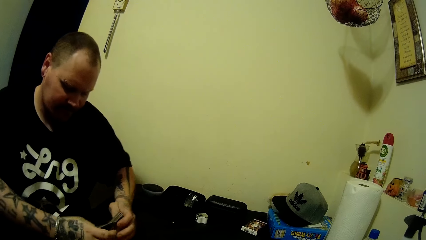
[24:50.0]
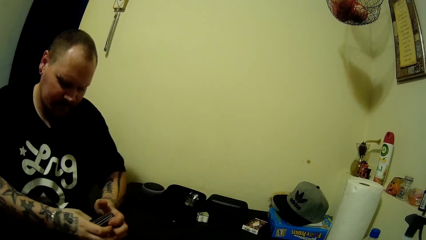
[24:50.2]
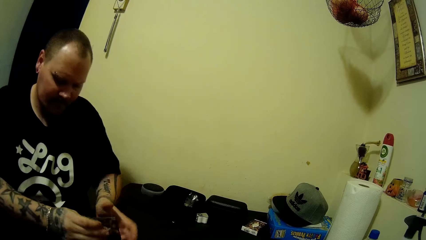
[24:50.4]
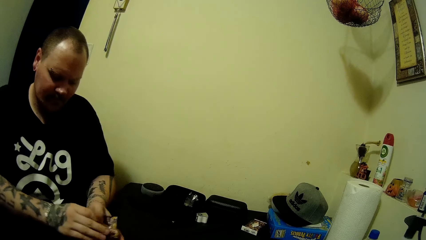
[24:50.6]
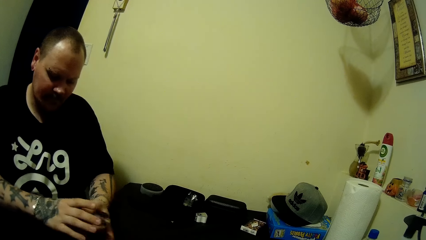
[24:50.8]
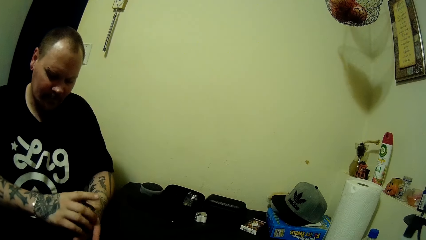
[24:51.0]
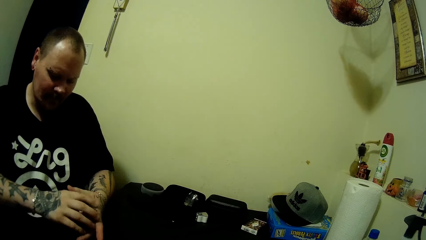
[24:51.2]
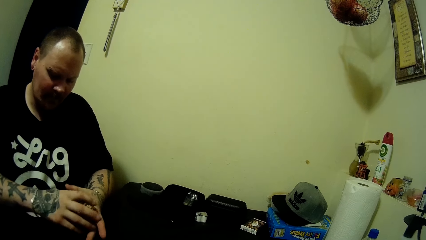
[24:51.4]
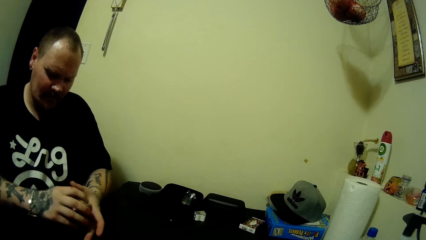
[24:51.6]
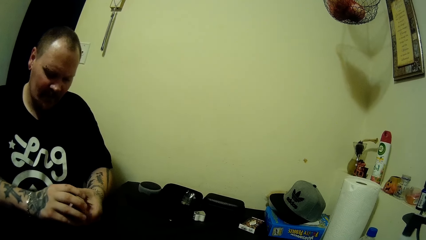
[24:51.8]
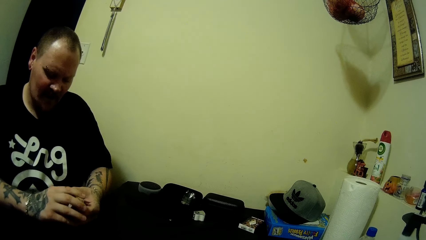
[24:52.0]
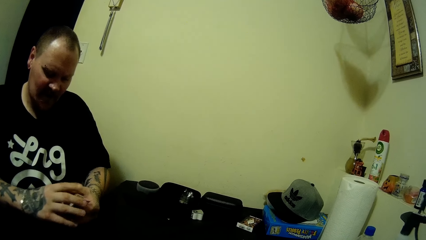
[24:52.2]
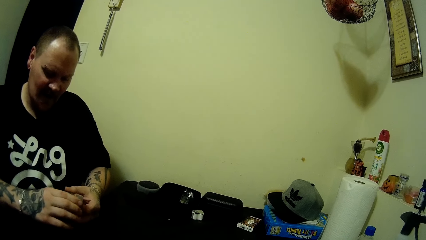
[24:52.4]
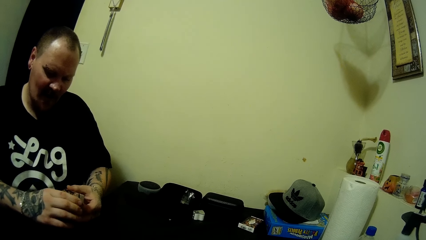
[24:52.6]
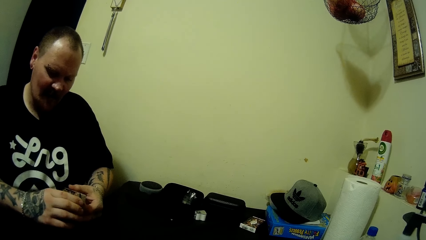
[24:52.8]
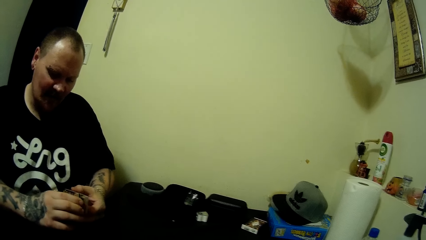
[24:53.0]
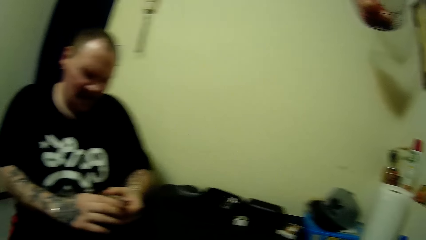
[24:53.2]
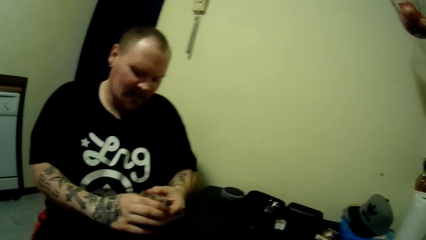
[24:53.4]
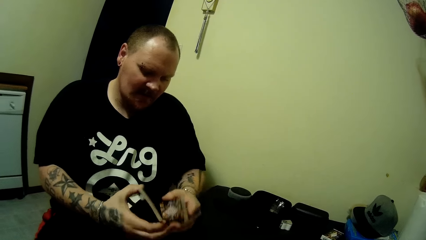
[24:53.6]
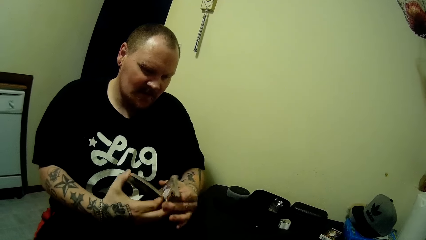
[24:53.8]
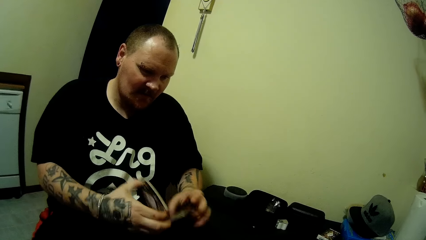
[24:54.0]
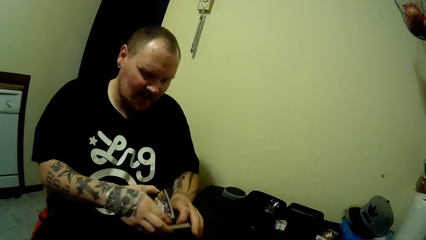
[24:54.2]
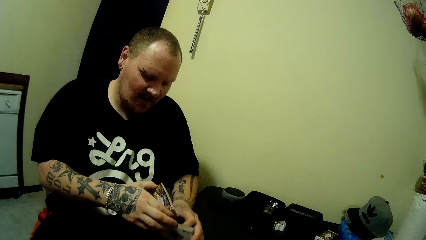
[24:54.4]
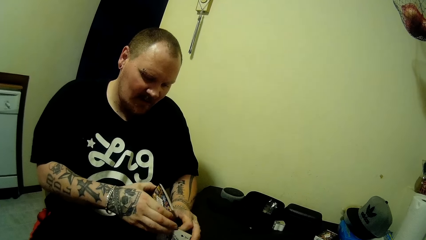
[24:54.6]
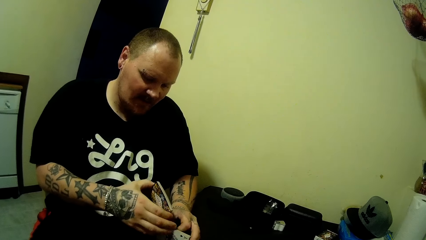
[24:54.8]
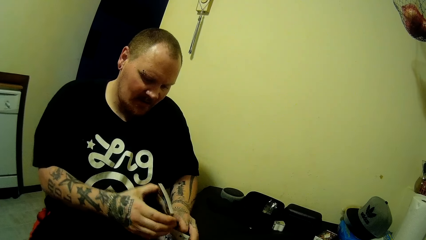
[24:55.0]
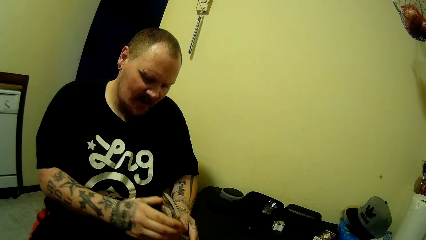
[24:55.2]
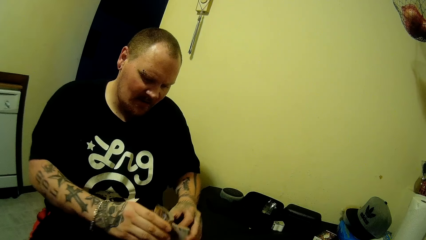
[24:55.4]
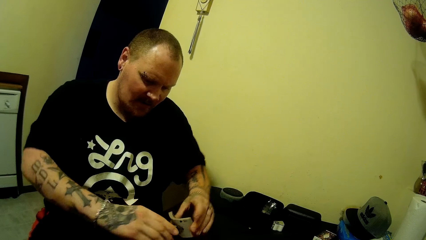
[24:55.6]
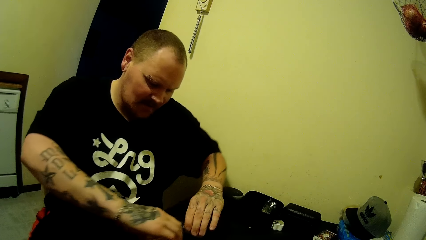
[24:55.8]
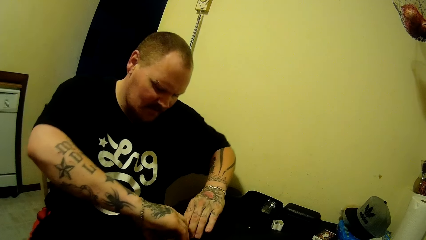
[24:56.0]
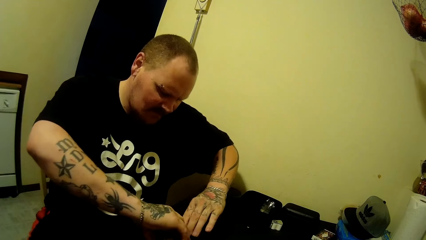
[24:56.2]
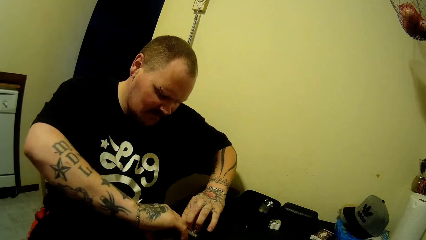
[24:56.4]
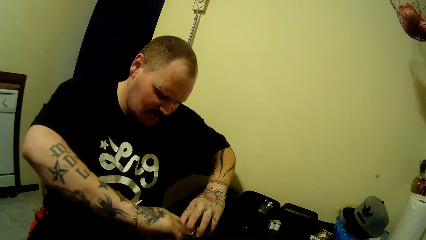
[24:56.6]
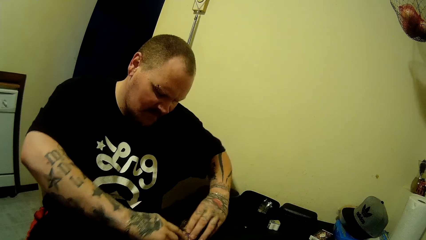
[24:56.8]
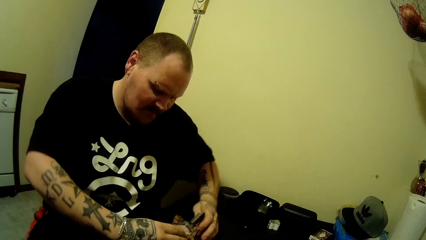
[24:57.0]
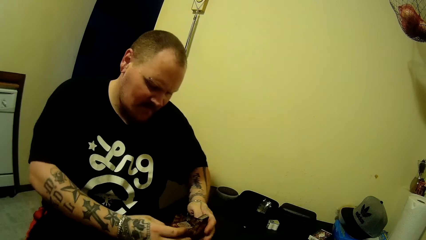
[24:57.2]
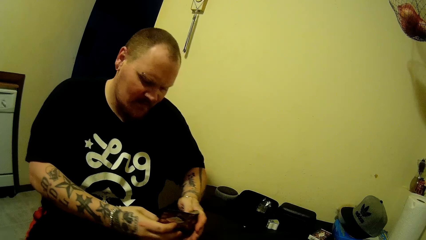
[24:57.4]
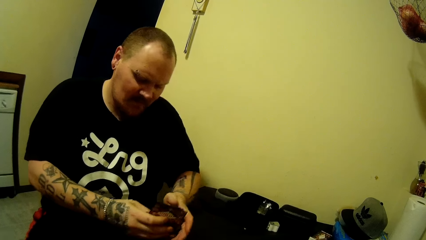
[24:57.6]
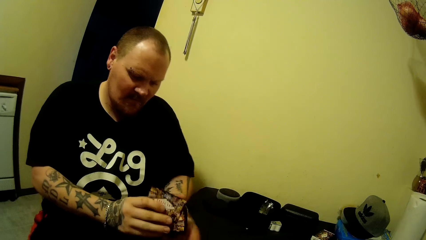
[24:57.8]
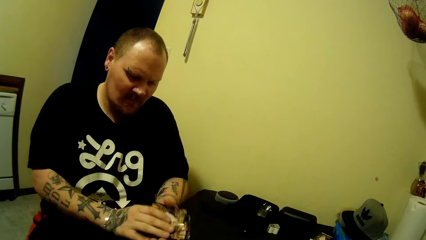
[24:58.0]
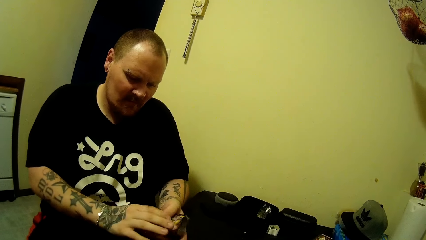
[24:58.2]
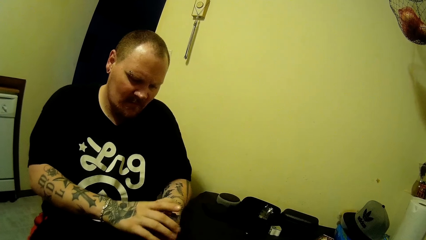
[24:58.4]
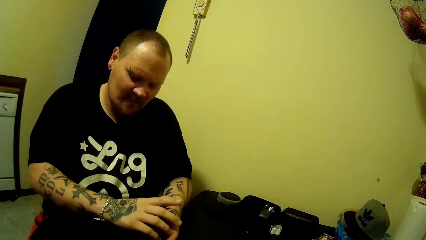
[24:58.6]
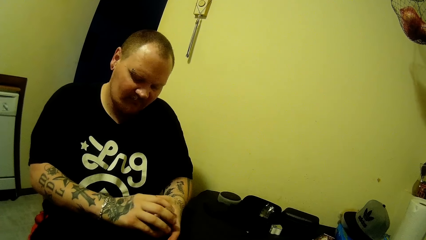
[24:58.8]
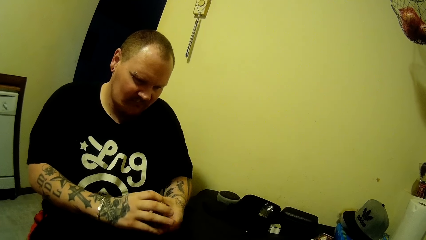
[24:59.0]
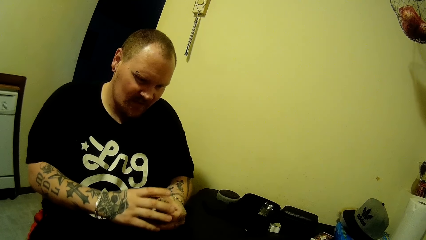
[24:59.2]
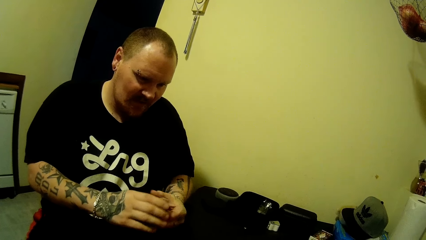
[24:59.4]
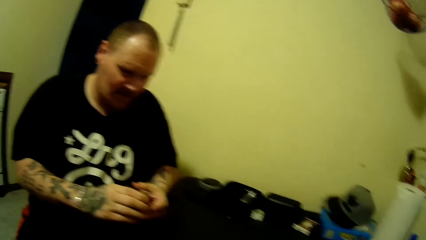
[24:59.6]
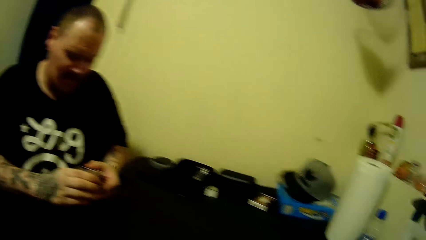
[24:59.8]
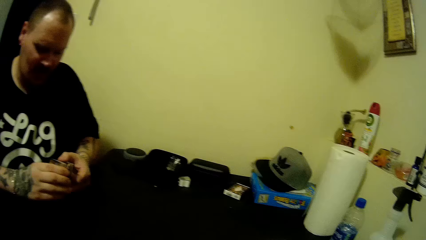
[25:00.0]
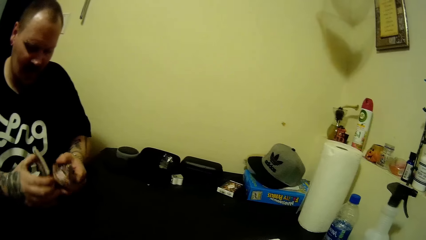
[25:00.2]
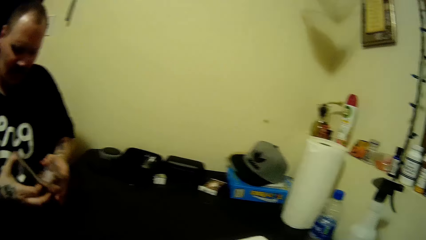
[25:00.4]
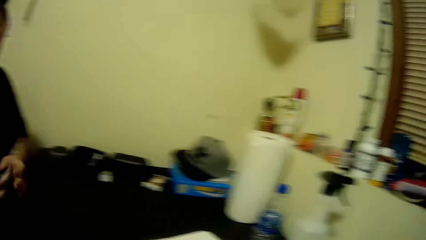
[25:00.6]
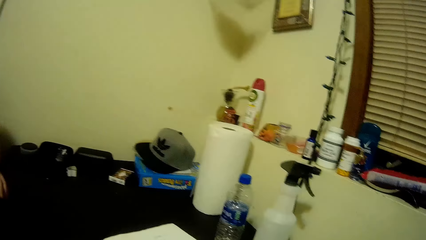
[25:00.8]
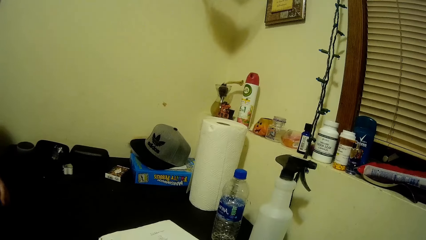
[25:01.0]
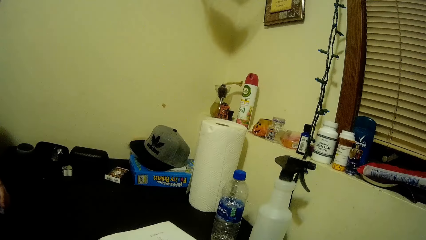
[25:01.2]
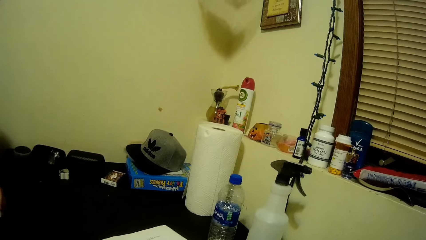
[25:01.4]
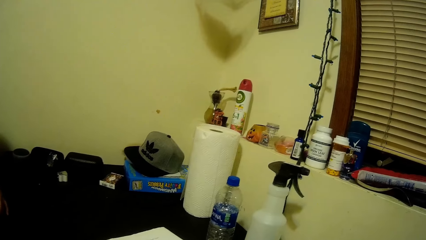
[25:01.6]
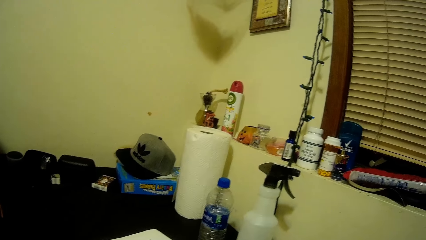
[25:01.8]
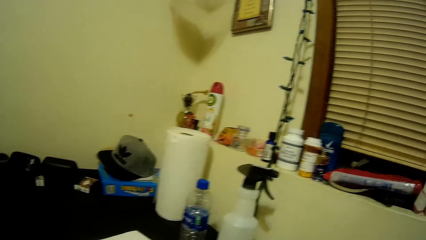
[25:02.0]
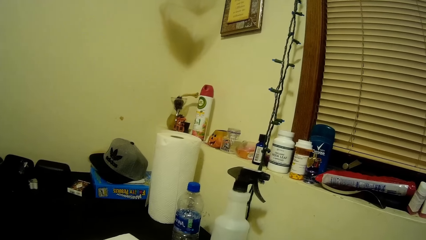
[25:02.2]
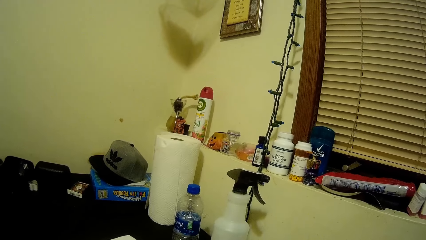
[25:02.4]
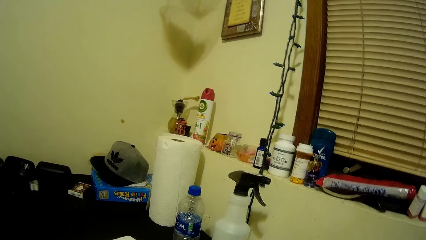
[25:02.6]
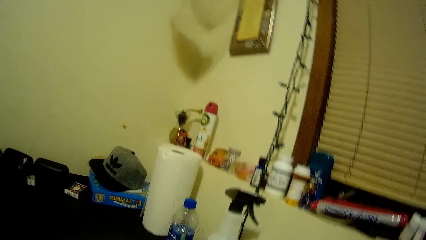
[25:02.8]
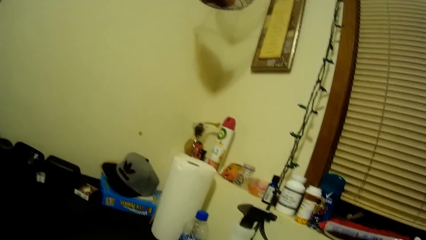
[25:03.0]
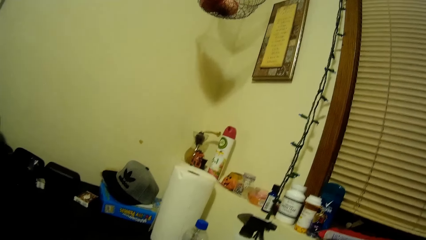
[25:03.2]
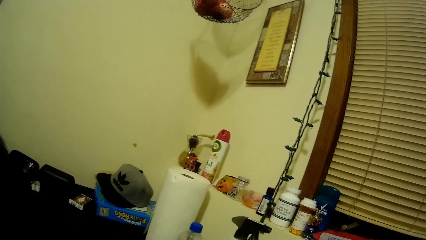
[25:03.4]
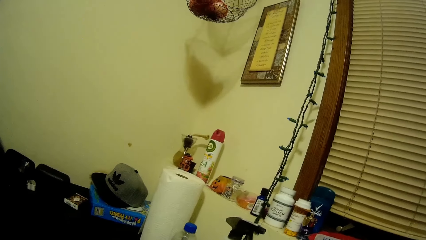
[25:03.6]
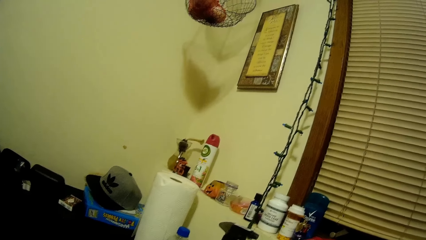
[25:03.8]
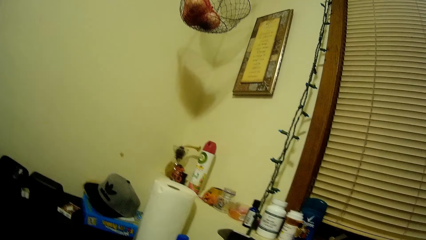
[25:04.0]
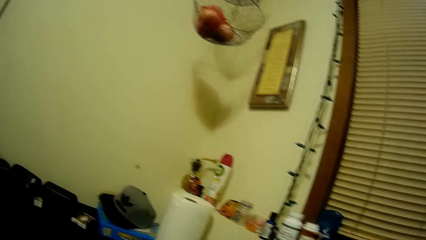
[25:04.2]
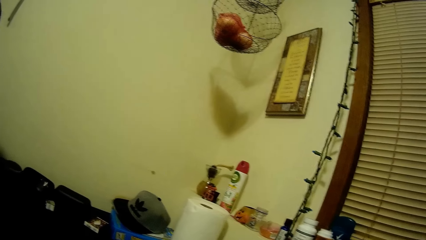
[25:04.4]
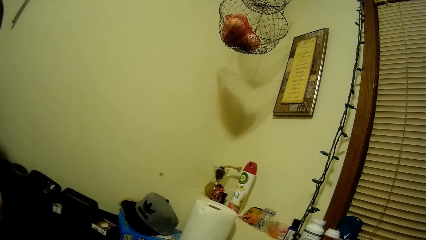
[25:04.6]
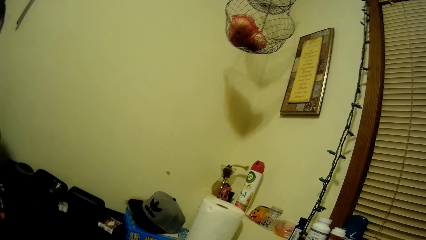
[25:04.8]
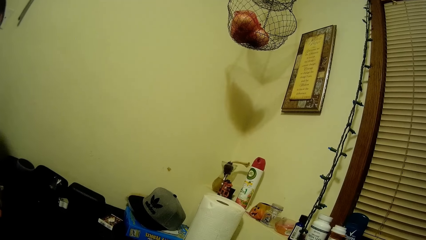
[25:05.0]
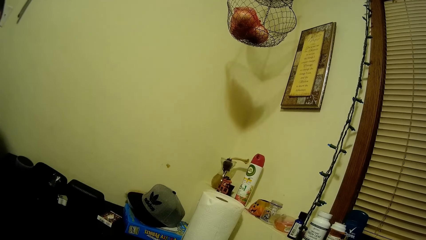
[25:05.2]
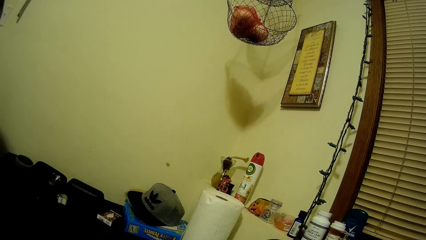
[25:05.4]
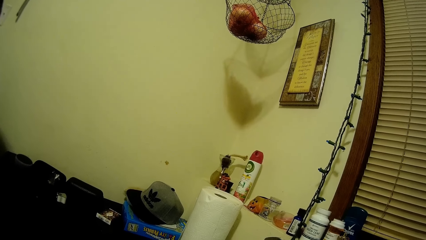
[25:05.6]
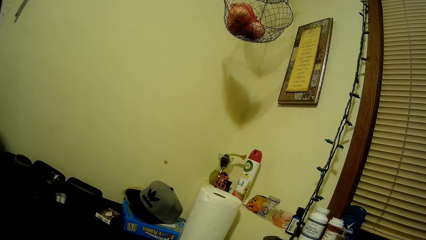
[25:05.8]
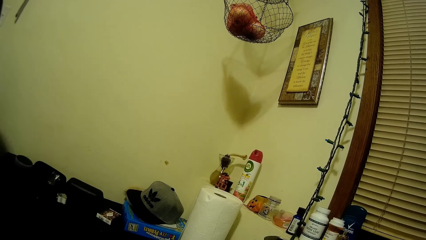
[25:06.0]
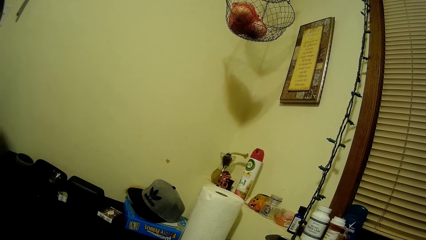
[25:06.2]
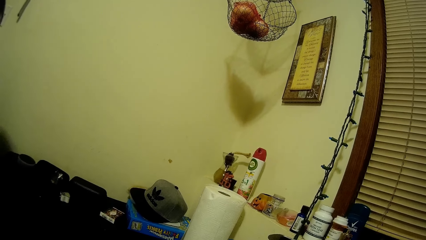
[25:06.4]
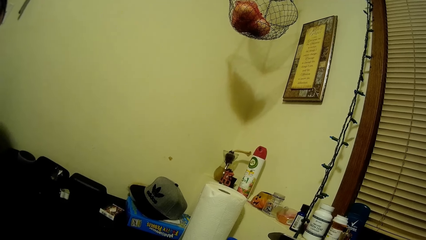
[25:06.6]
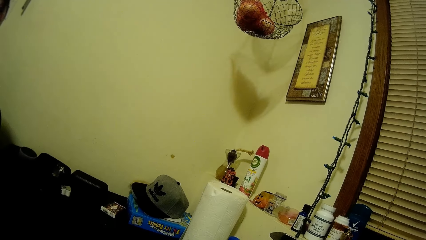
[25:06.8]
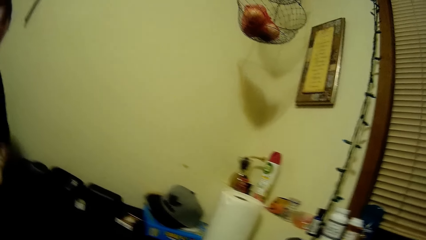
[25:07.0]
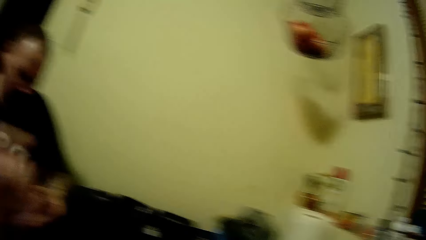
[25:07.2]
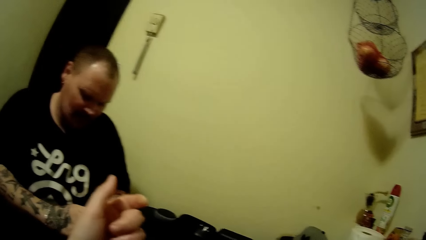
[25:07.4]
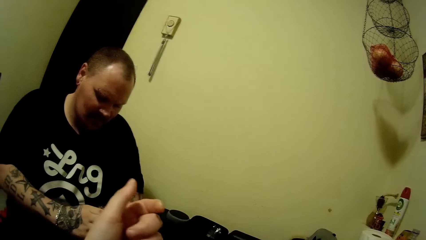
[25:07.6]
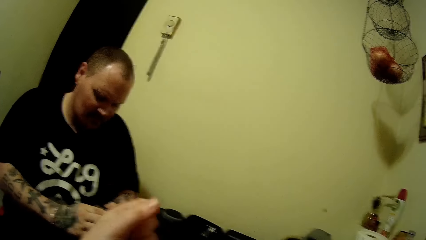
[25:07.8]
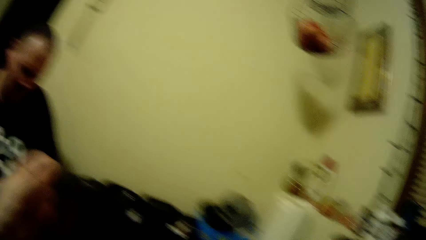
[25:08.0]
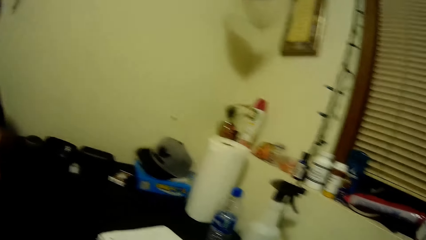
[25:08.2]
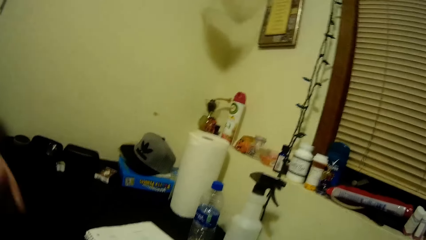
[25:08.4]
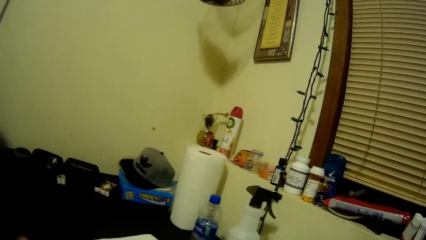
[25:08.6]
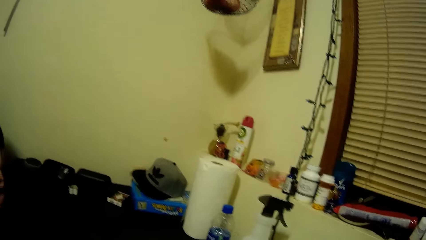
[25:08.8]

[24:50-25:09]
The camera wearer moves one hand.
